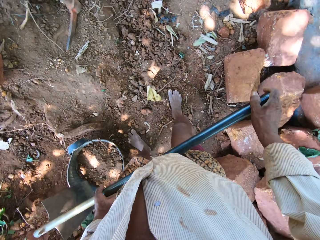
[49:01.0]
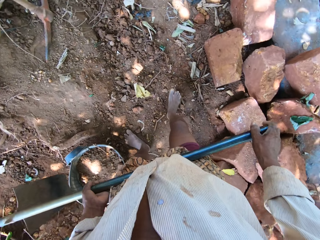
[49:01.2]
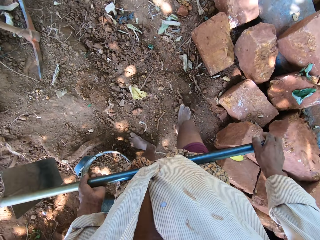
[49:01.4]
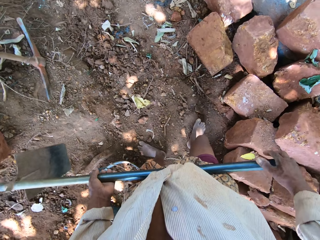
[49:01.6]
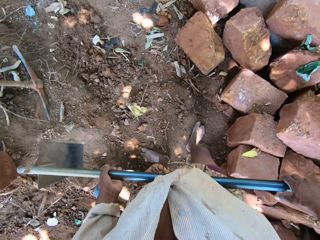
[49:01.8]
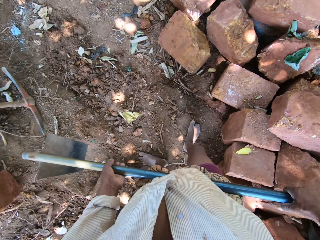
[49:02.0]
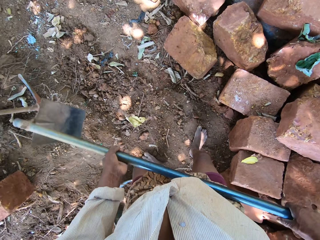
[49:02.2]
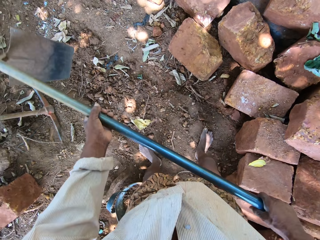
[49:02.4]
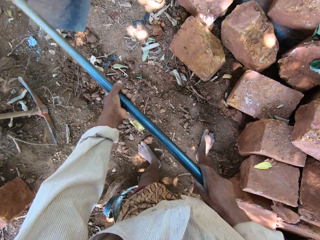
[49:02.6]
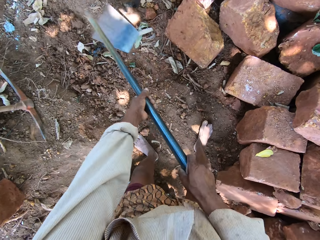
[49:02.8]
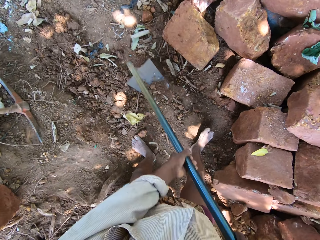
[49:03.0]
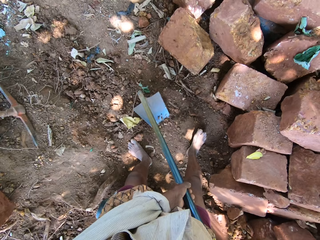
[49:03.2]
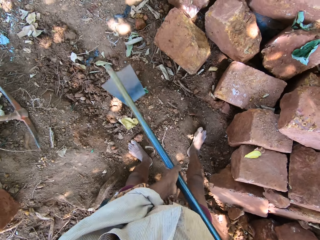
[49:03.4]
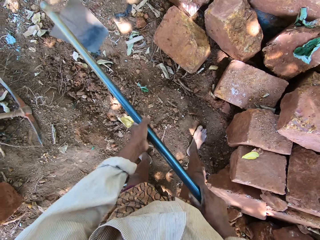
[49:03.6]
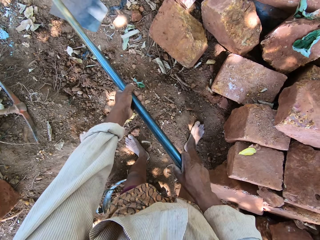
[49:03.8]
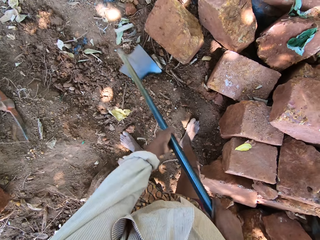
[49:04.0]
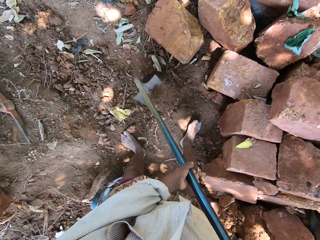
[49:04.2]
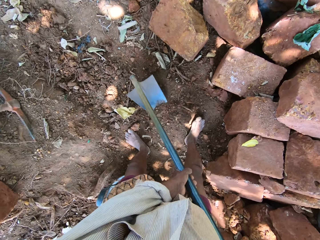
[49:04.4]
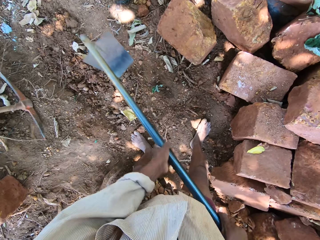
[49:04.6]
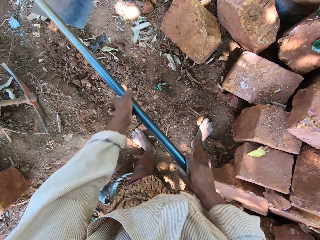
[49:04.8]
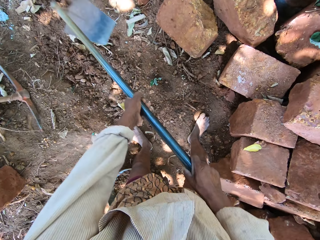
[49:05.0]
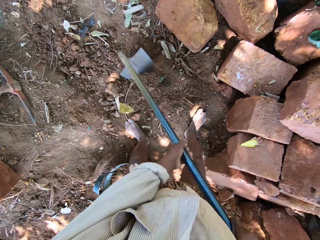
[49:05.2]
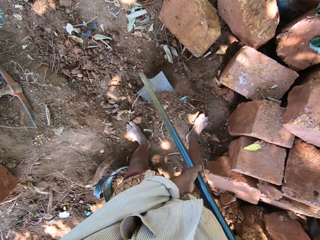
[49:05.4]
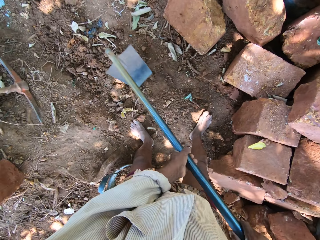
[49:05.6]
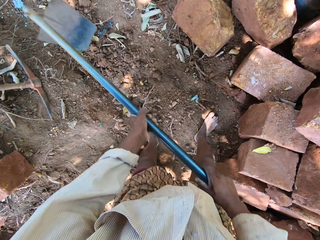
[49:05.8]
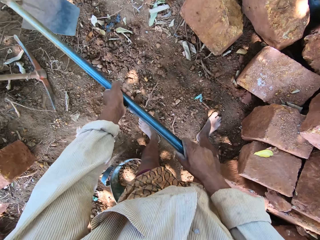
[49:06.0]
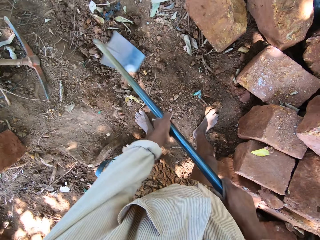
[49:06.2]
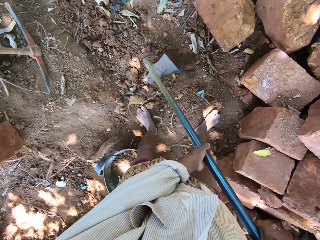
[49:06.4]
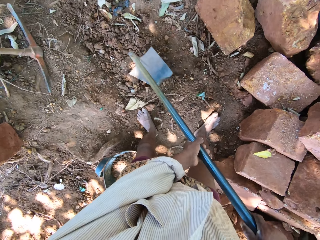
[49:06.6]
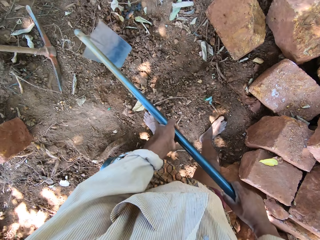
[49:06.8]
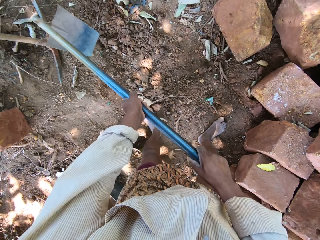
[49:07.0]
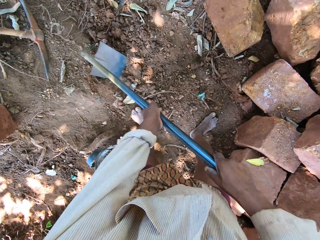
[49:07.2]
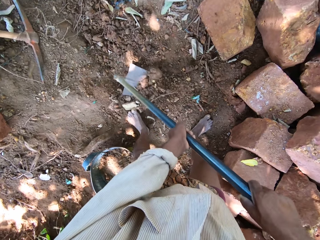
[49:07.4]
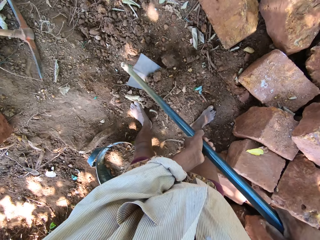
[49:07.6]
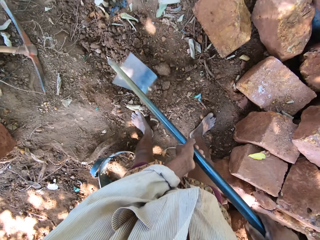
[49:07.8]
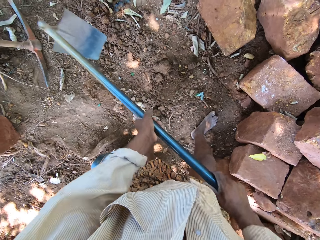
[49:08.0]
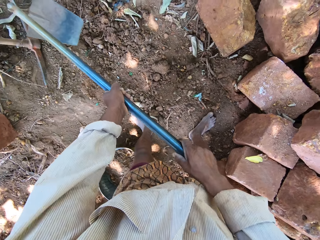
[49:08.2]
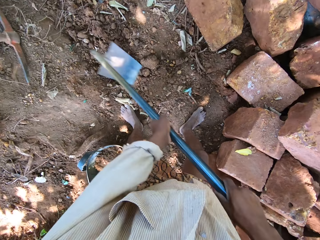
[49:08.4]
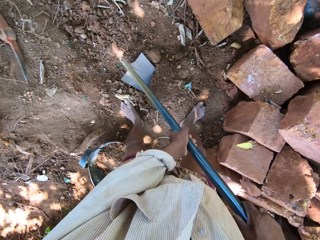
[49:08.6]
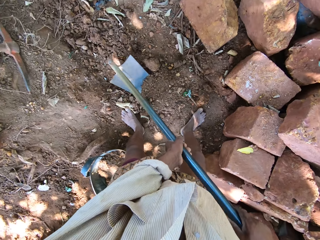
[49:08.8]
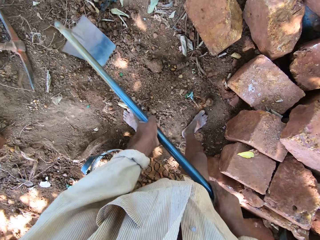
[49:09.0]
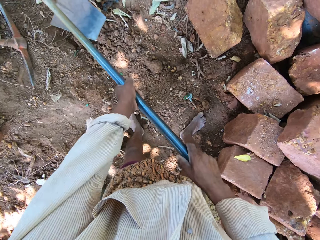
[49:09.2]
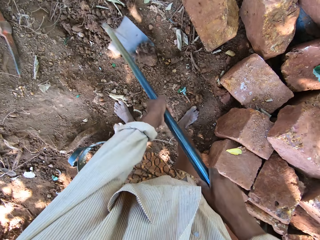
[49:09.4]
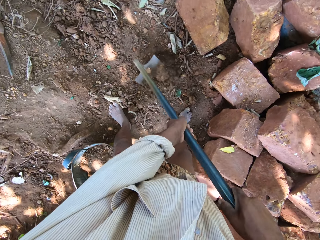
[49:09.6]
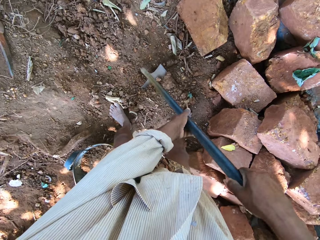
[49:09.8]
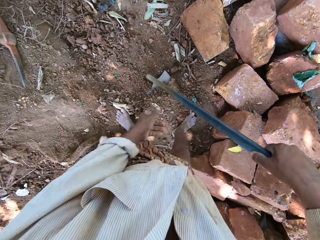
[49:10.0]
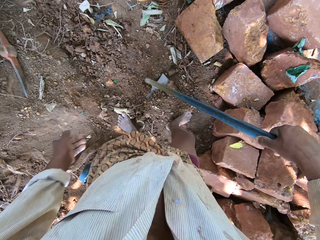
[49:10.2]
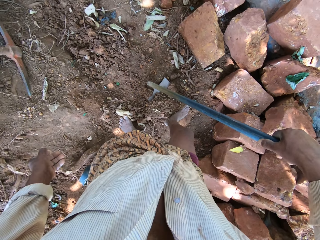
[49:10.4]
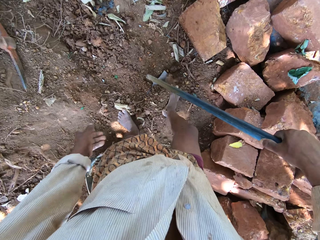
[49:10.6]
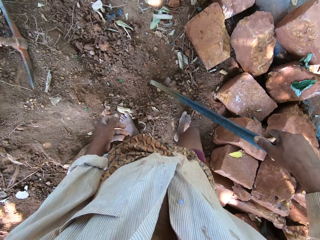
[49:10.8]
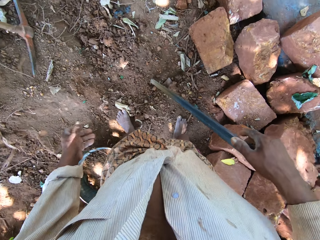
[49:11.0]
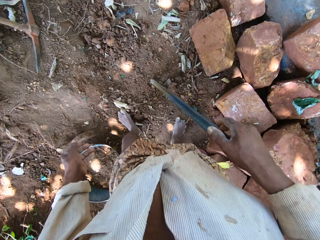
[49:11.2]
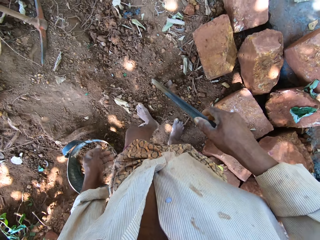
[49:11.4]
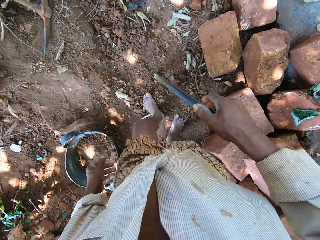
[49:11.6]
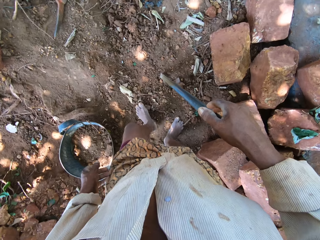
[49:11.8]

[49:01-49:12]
The camera wearer digs a hole on the floor with the hoe in both hands. They kick some sand on the hoe on the floor with both legs.

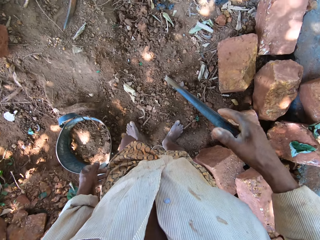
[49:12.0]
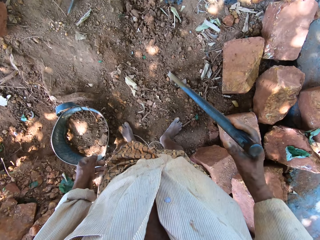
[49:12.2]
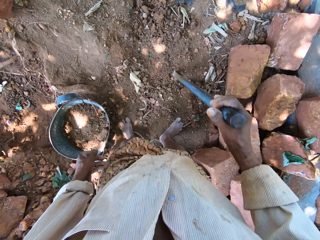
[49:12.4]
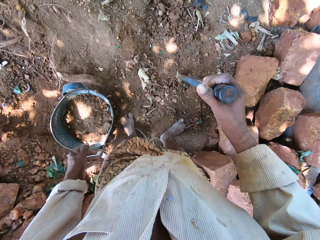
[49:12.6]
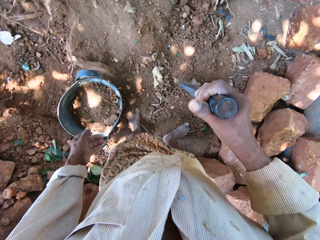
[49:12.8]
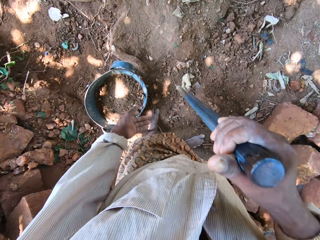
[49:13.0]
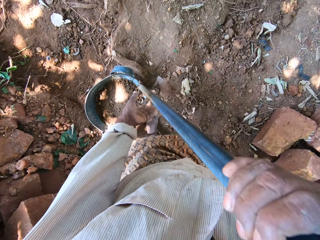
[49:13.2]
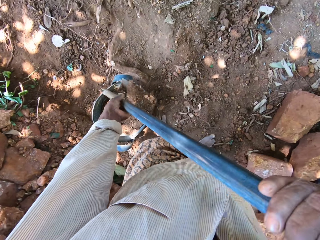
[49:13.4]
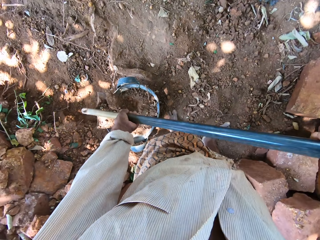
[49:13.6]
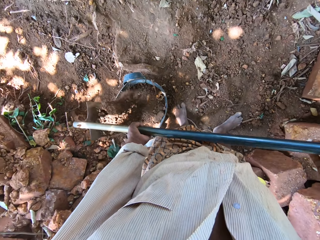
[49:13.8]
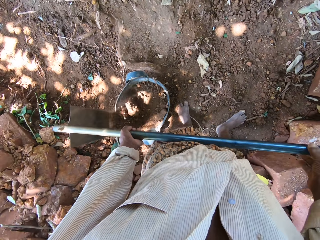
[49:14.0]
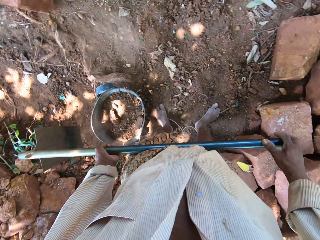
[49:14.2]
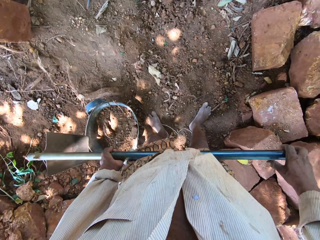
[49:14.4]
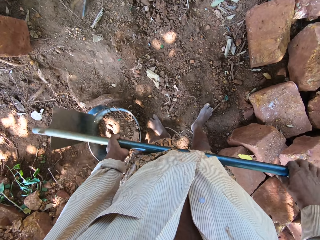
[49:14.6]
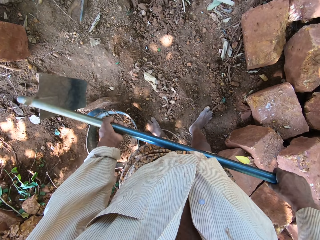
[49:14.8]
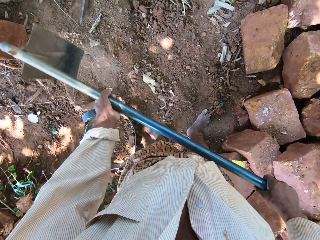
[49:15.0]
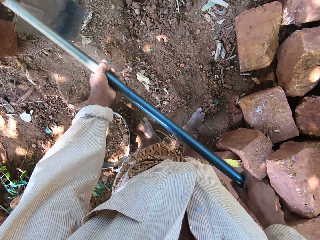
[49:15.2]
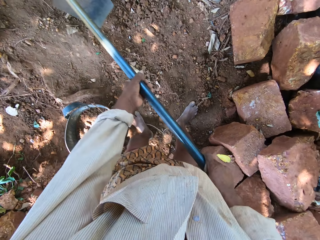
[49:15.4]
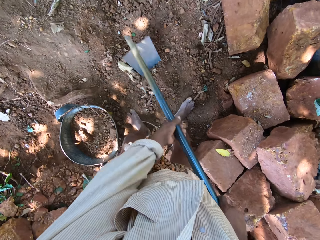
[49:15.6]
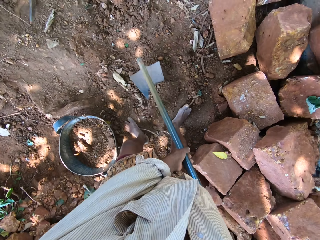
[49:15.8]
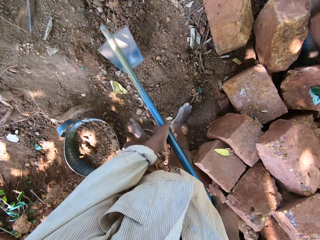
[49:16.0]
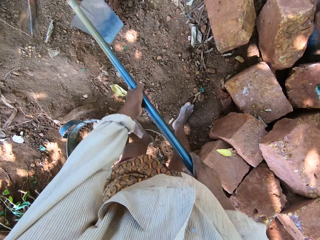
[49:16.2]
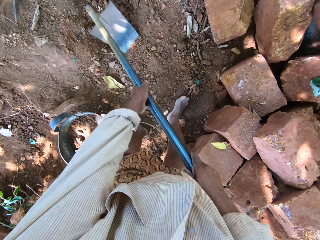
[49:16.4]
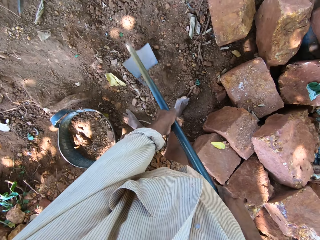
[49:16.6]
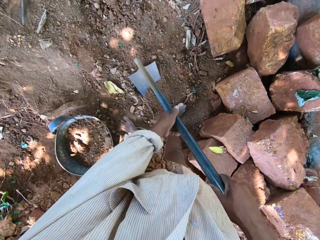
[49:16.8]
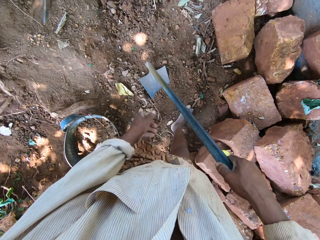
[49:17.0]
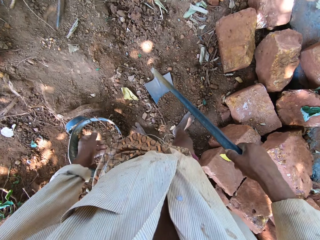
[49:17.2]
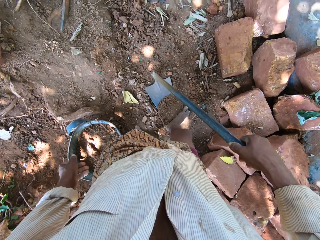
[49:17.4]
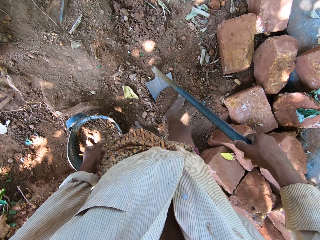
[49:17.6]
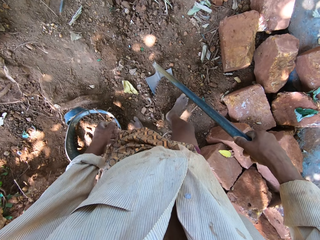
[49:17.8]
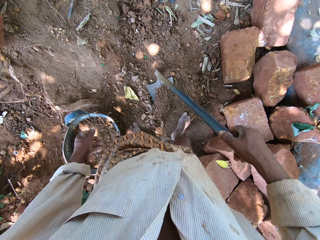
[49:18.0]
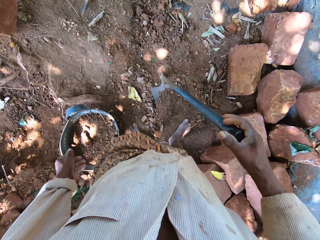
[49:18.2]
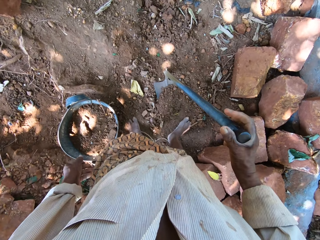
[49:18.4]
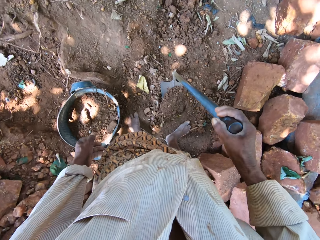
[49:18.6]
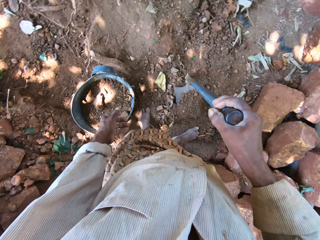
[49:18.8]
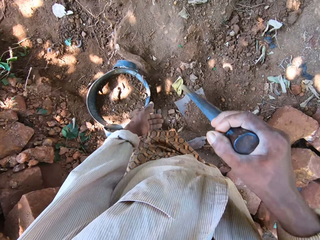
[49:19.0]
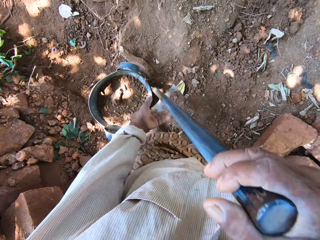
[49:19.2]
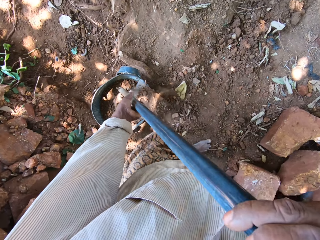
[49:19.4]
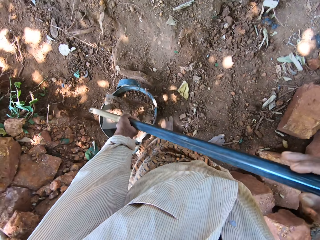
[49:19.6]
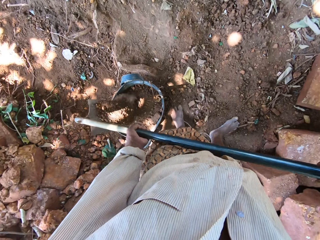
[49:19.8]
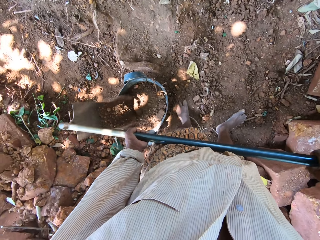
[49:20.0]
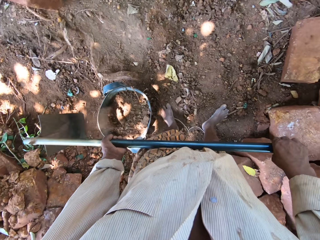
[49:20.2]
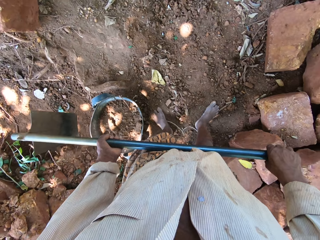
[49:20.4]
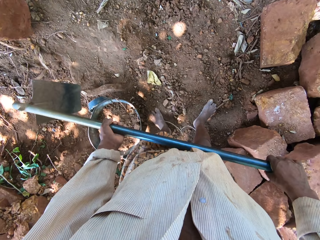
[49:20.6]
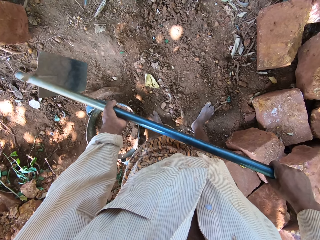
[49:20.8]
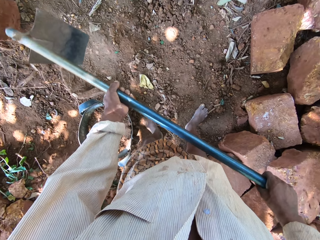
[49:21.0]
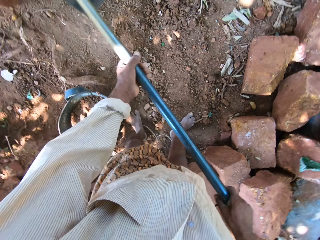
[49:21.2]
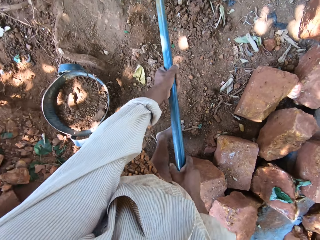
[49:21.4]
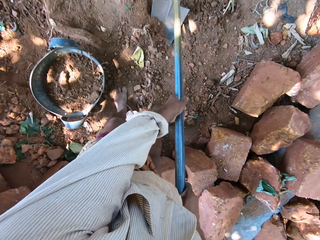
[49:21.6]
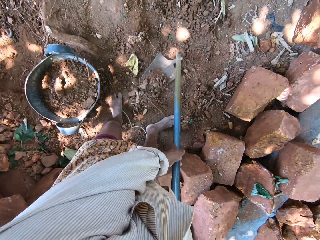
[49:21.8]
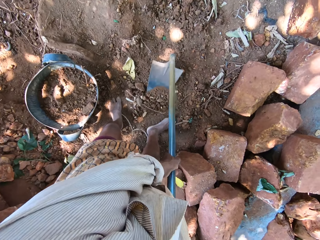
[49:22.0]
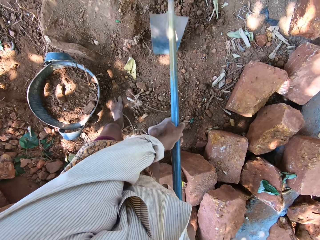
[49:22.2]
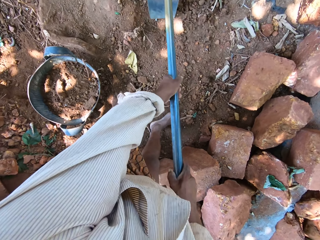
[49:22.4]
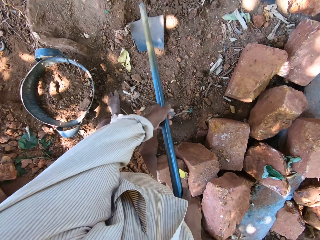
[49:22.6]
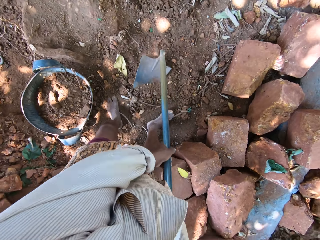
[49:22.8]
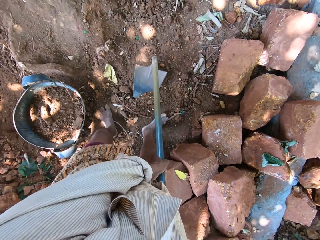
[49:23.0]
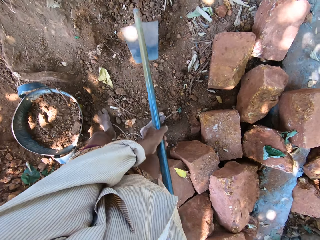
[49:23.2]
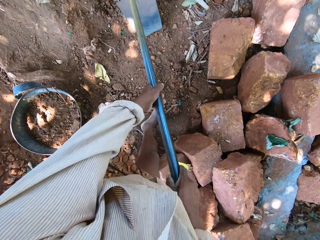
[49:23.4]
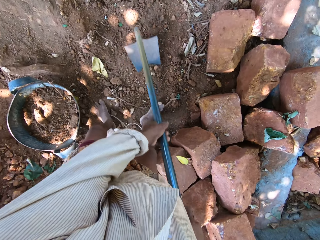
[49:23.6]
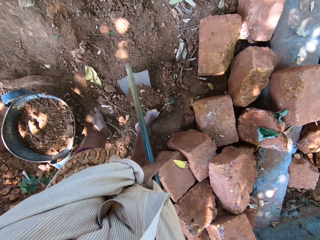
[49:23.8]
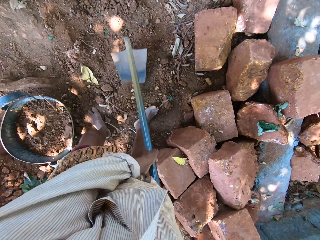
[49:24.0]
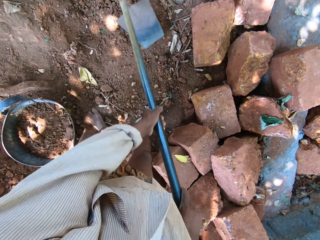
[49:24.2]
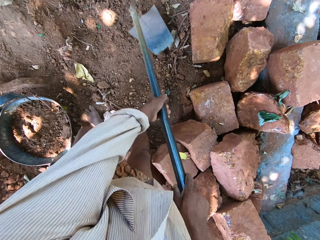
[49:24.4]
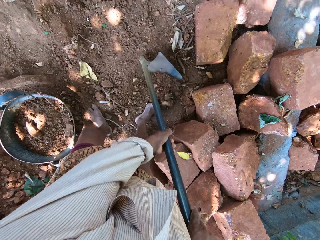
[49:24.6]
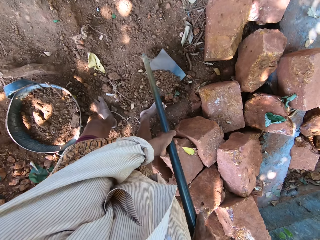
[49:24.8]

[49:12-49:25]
The camera wearer carries the hoe from the floor with his right hand. He pours the sand in the hoe in the head pan on the floor with both hands. He digs a hole on the floor with the hoe in both hands. He kicks some sand on the hoe on the floor with his right leg. He carries the hoe from the floor with his right hand. He pours the sand in the hoe in the head pan on the floor with both hands. He digs a hole on the floor with the hoe in both hands.
